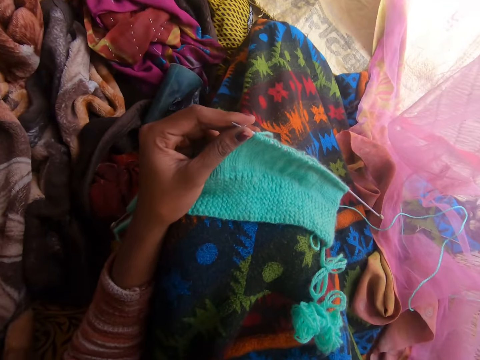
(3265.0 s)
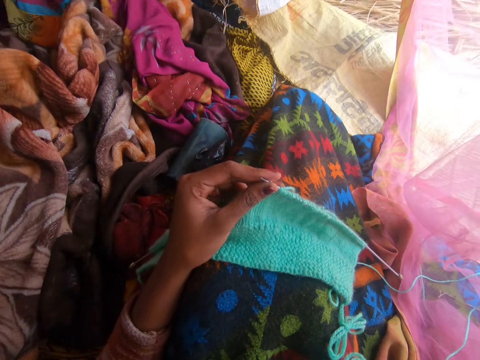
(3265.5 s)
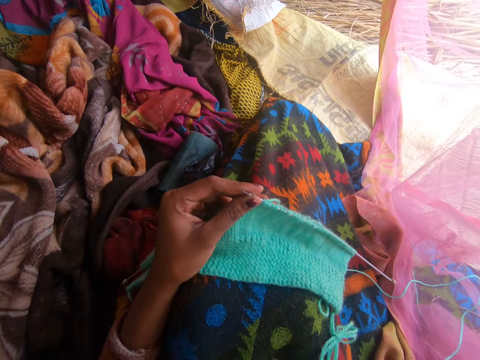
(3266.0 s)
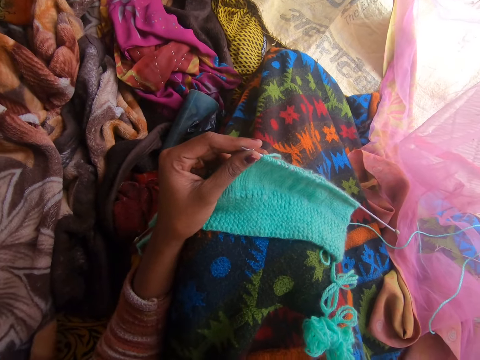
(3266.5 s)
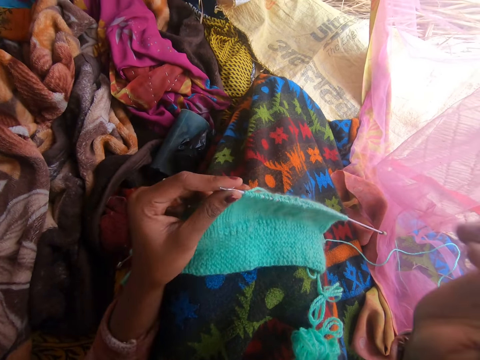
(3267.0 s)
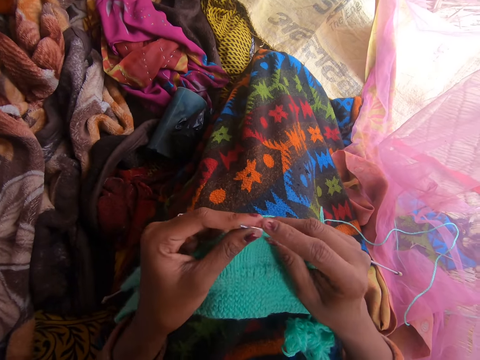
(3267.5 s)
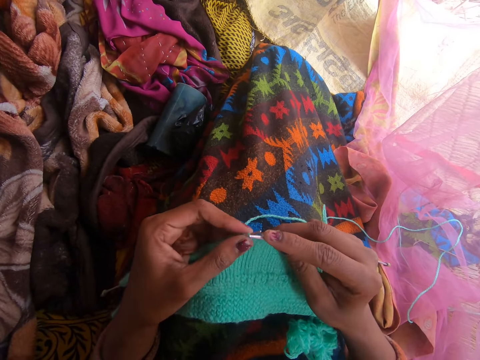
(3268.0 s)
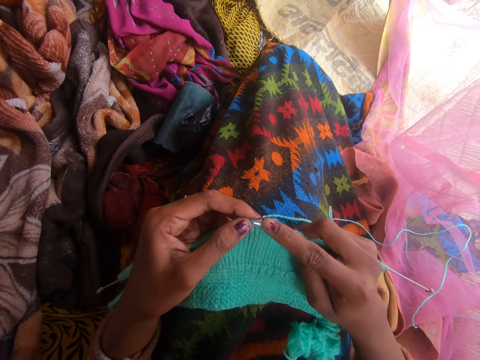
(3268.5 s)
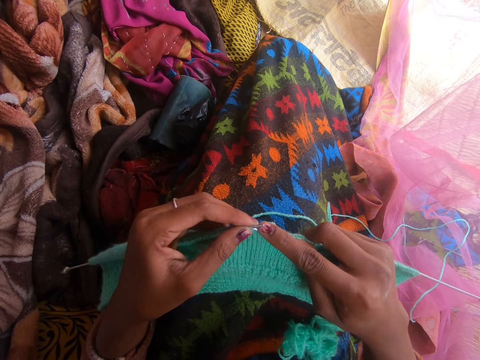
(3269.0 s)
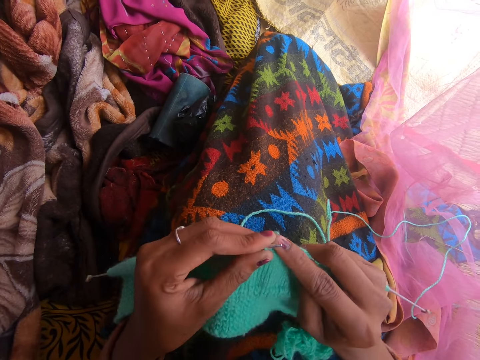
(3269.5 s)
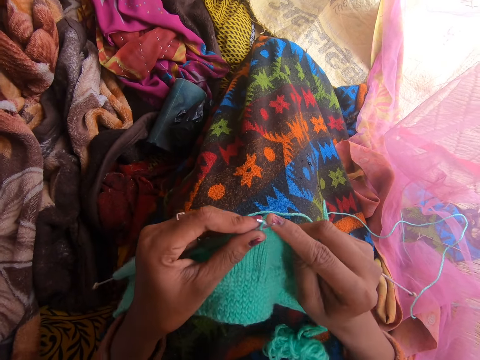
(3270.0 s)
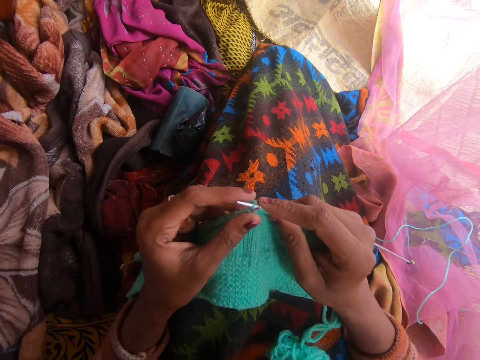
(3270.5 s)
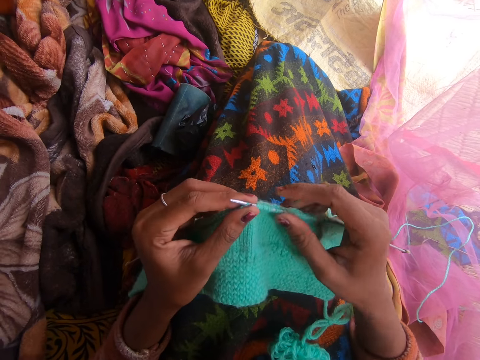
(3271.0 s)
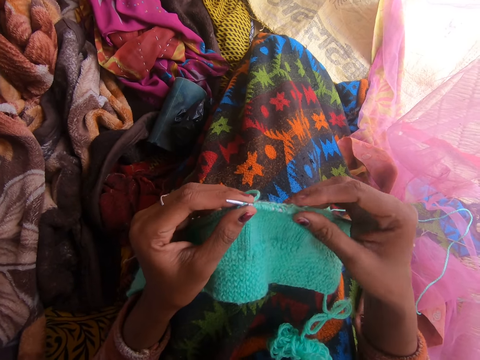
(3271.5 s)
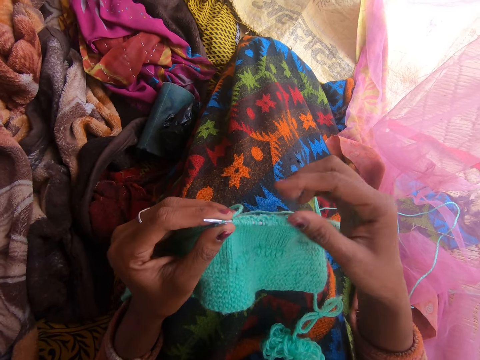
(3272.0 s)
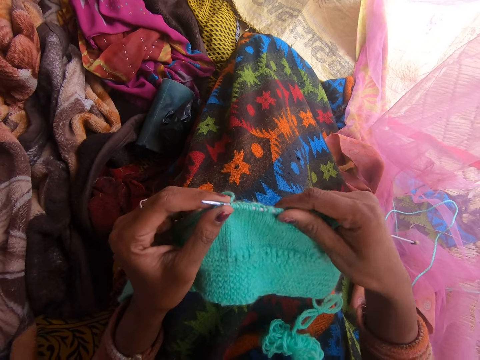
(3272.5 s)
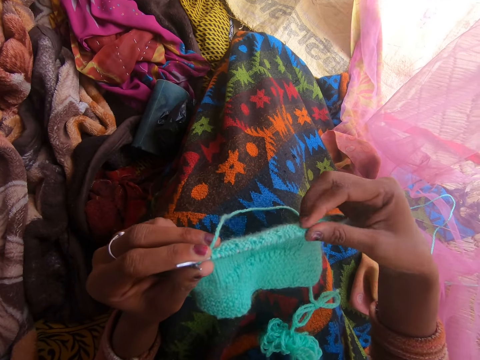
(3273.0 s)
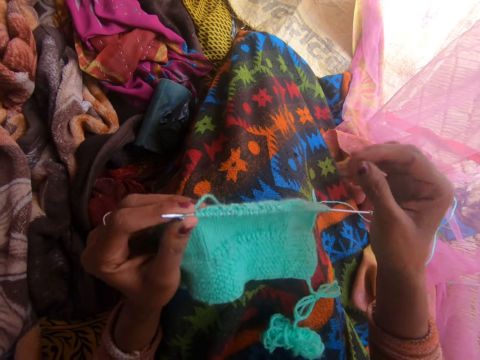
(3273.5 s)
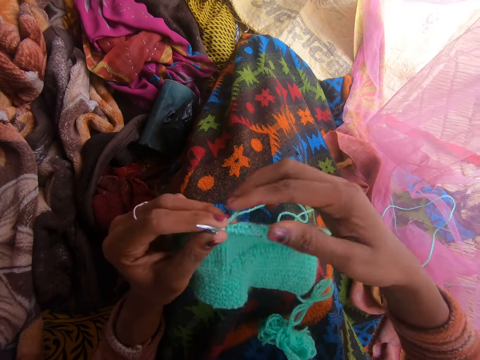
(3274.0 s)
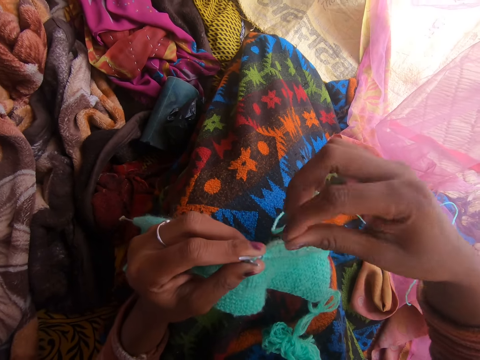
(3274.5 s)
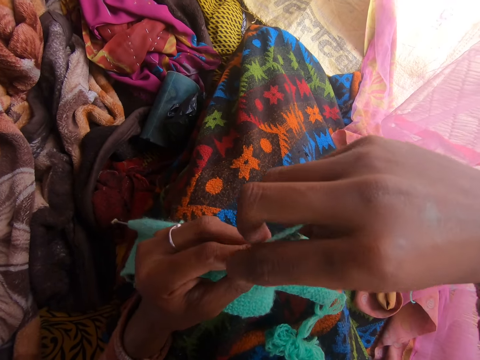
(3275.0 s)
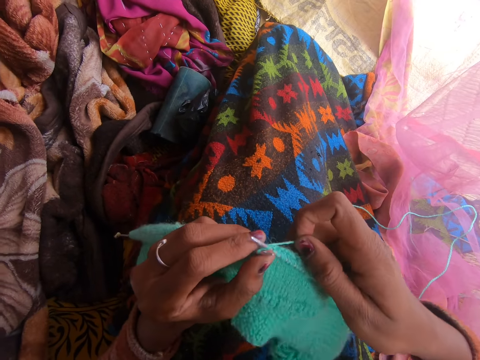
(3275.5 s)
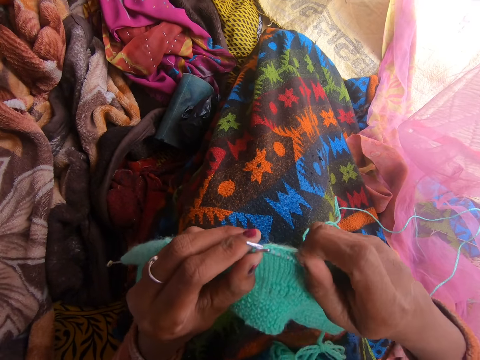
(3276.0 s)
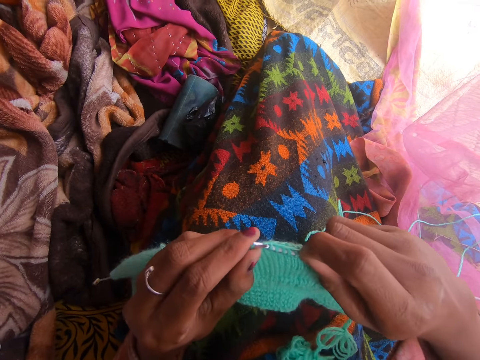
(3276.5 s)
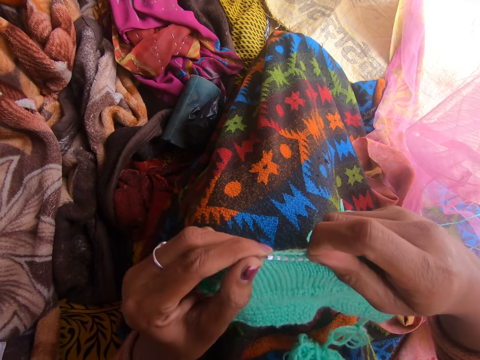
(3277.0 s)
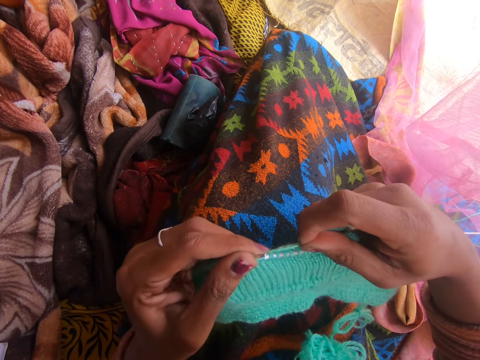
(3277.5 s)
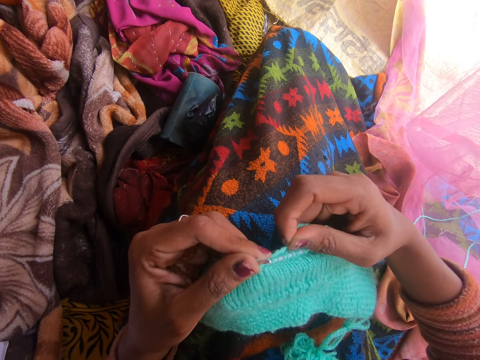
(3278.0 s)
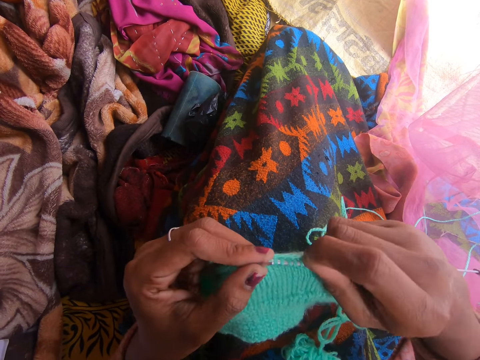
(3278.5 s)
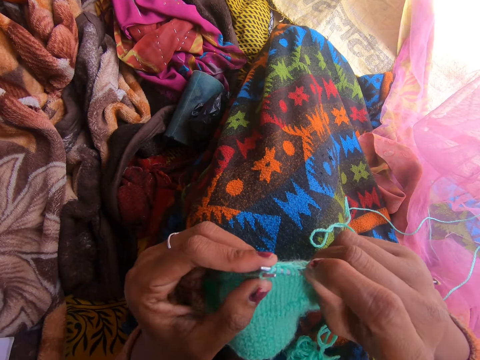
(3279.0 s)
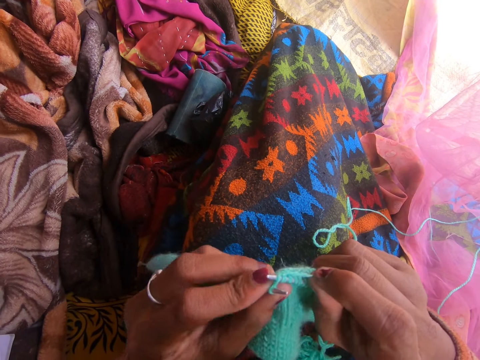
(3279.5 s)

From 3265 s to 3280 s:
The camera wearer holds the fabric with both hands. She knits the fabric with the knitting pins or needles. She adjusts the camera on her head. She adjusts the fabric on the right knitting pin. She knits the fabric with the knitting needle.

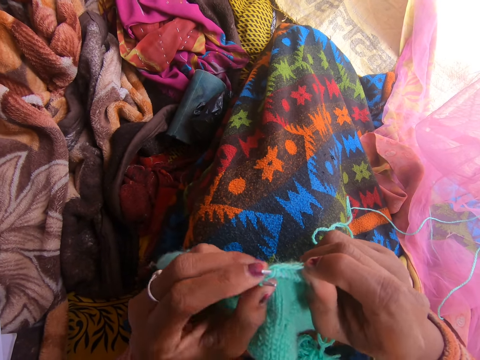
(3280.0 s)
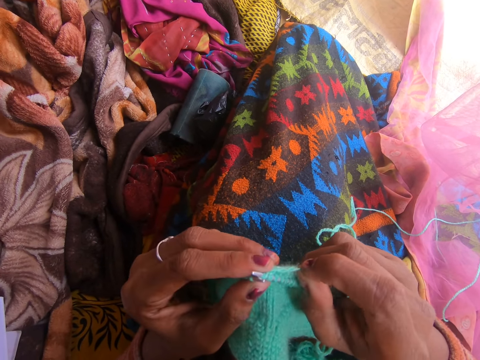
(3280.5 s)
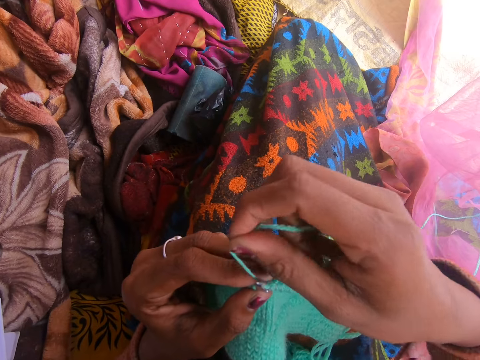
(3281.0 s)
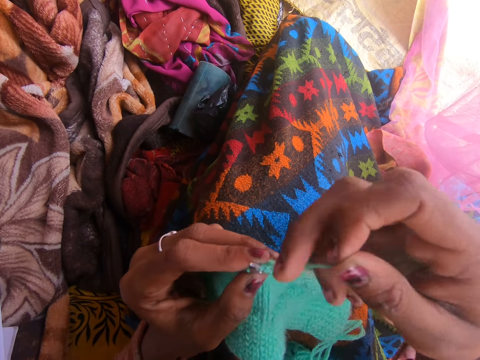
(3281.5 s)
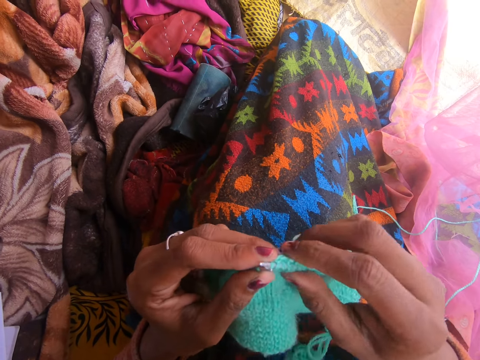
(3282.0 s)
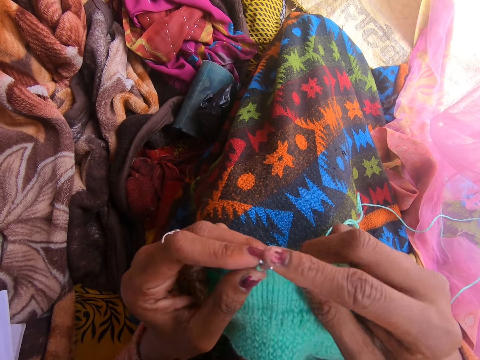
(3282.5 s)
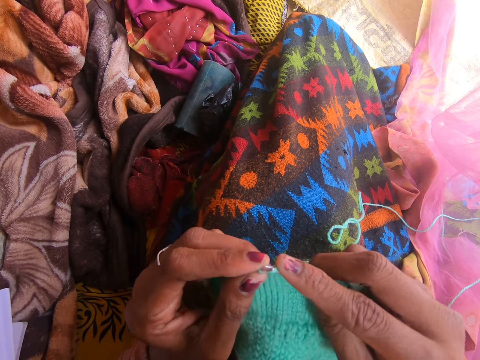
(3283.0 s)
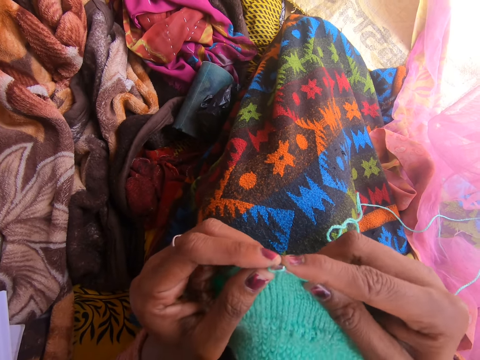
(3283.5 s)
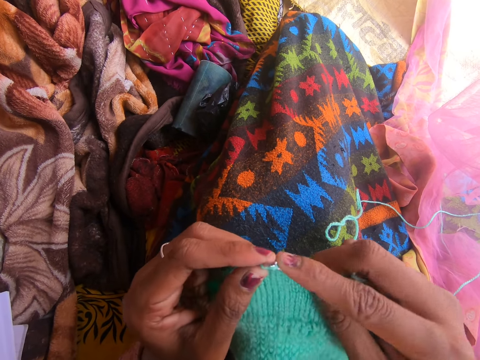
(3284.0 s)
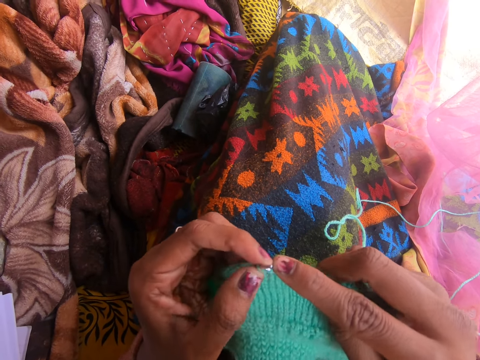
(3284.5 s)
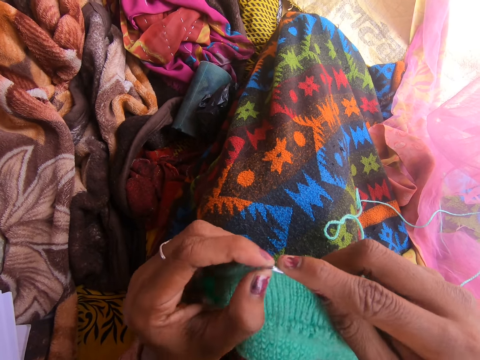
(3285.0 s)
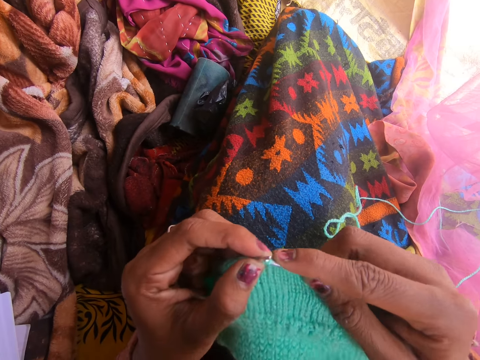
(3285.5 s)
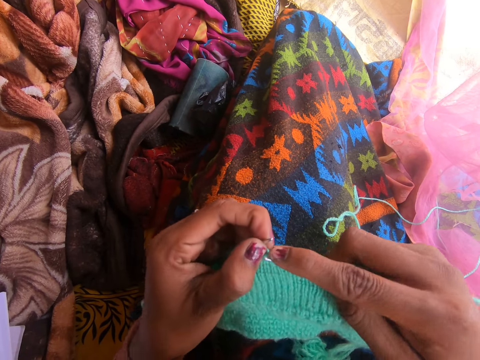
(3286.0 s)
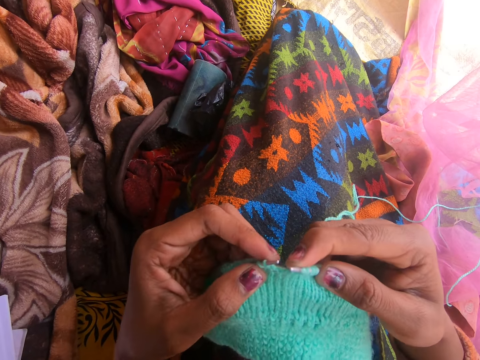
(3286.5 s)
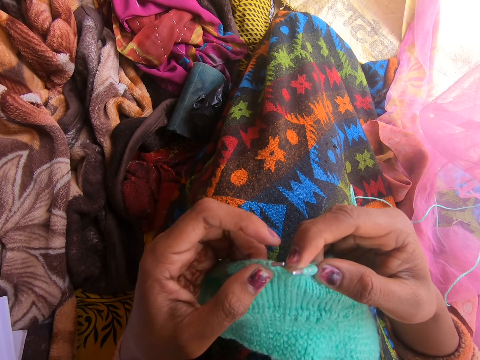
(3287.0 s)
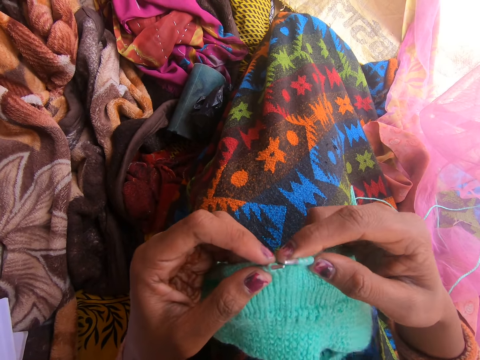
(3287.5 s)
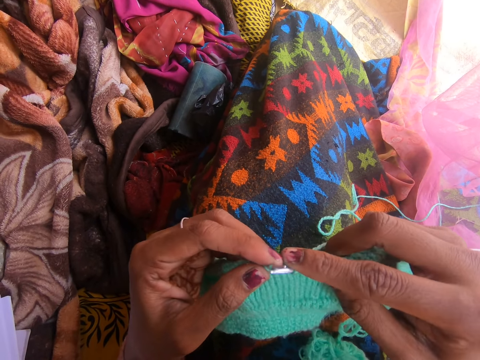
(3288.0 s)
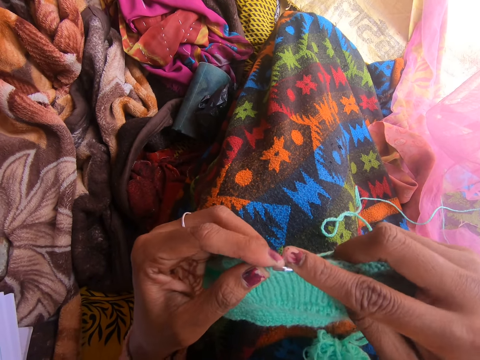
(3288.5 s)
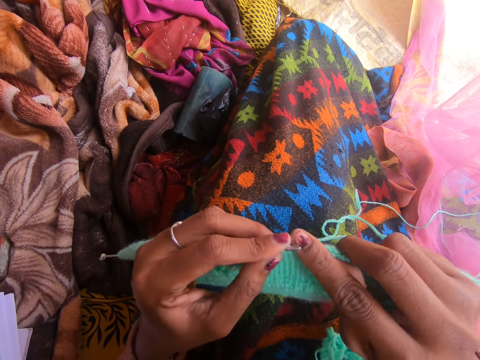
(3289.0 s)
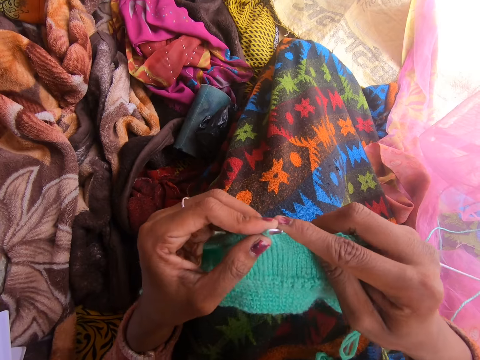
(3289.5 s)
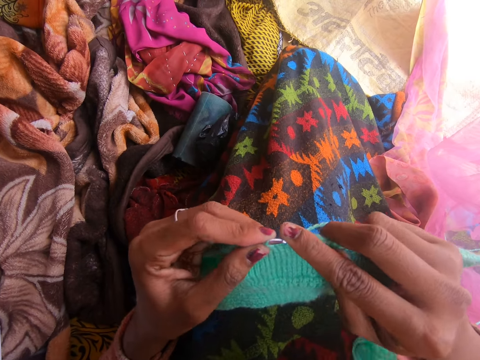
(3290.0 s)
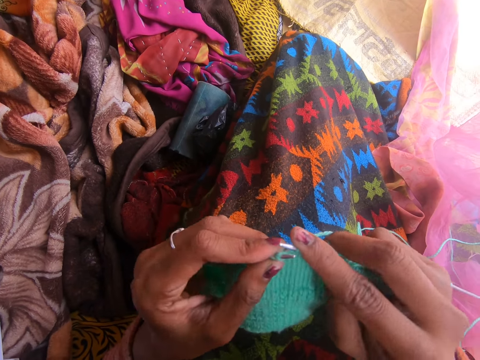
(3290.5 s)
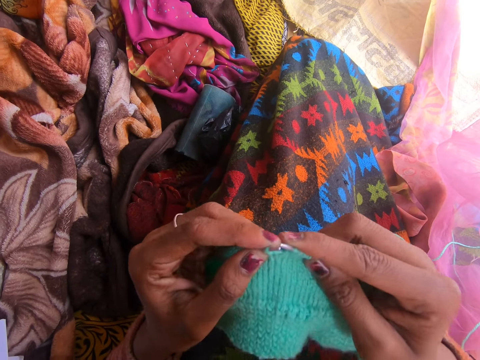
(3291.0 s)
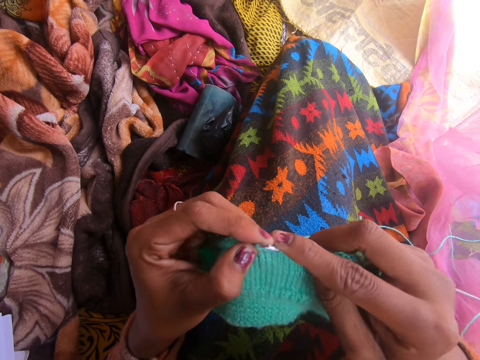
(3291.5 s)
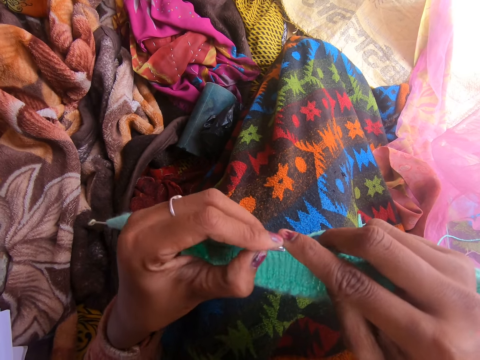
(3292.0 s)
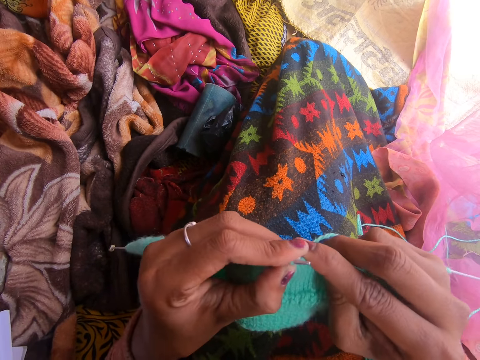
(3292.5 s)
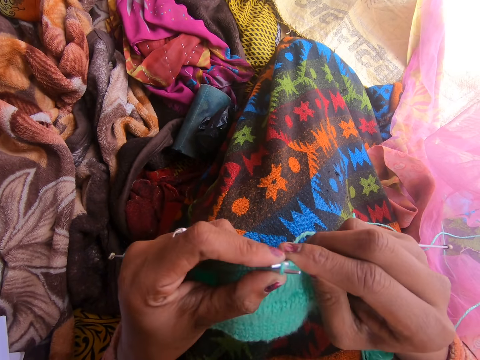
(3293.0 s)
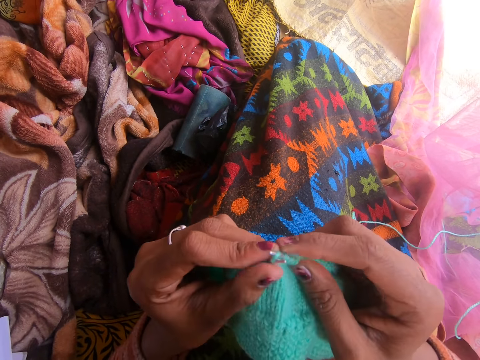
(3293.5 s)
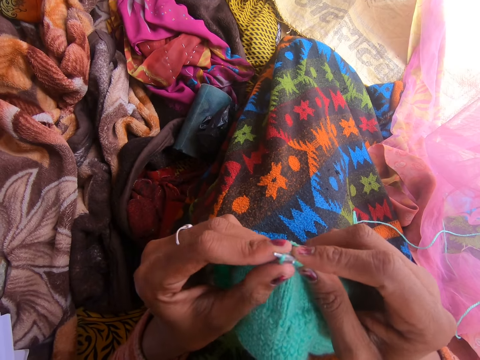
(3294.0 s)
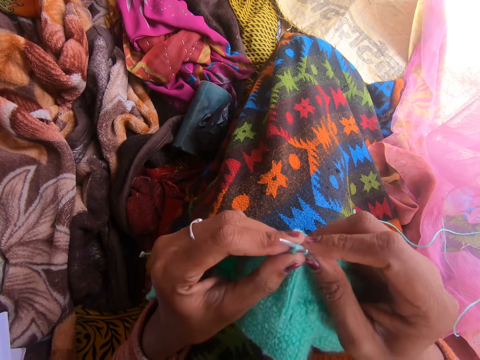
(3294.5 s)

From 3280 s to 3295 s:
The camera wearer talks with a person in the background.
